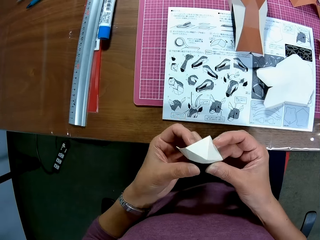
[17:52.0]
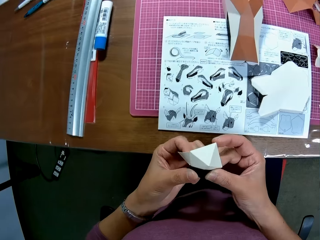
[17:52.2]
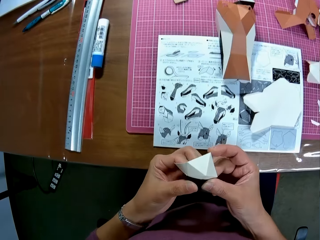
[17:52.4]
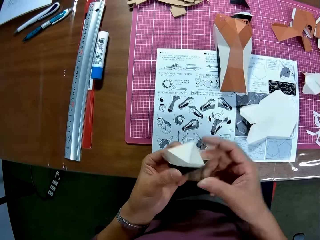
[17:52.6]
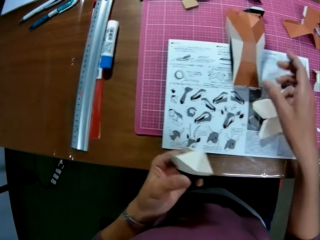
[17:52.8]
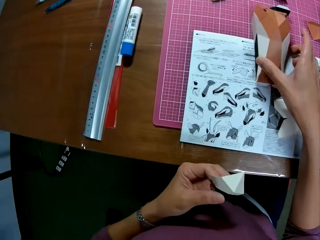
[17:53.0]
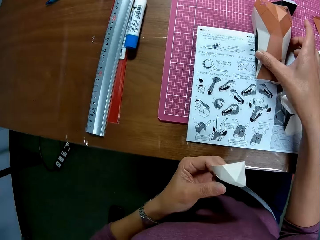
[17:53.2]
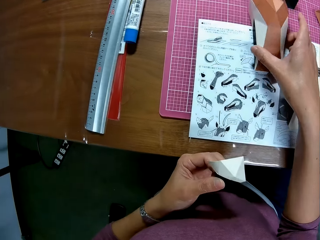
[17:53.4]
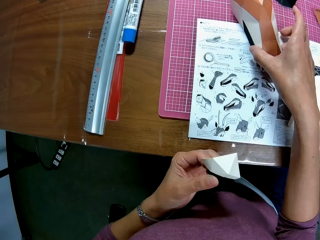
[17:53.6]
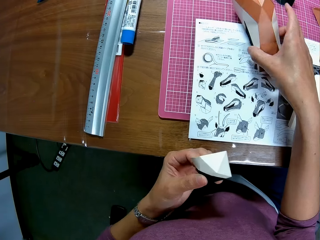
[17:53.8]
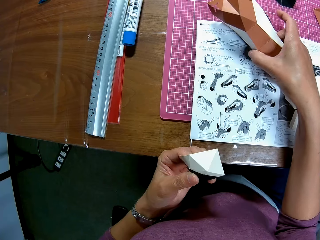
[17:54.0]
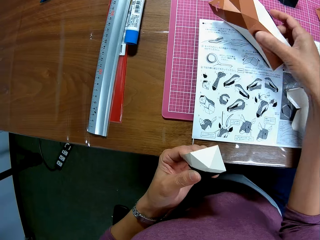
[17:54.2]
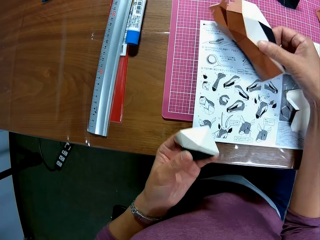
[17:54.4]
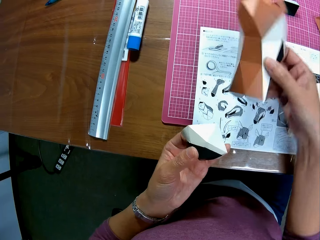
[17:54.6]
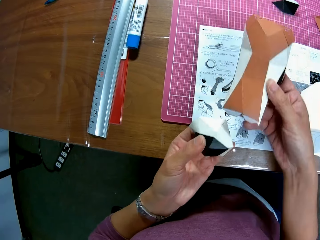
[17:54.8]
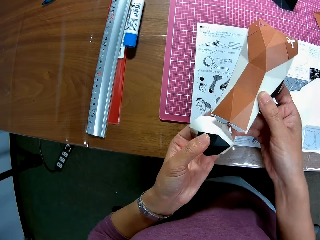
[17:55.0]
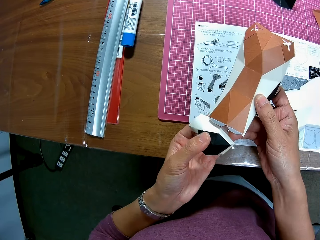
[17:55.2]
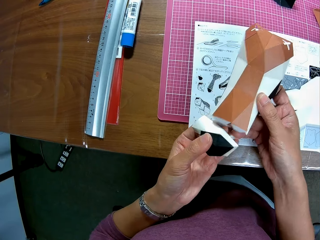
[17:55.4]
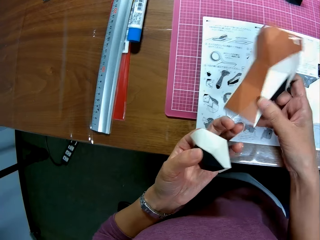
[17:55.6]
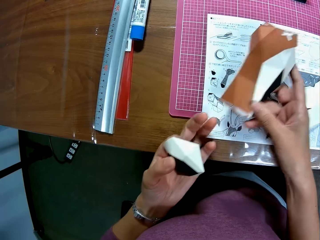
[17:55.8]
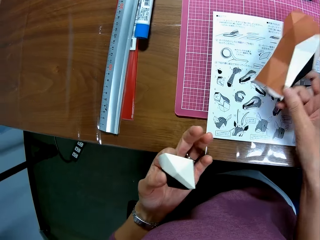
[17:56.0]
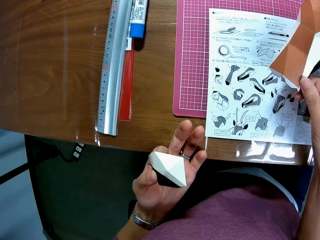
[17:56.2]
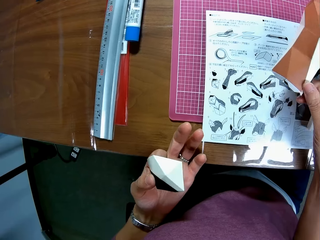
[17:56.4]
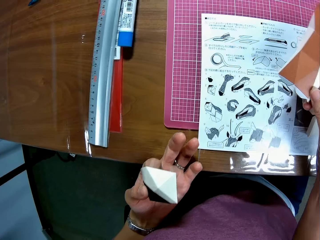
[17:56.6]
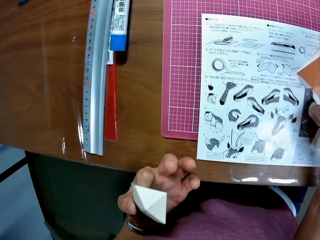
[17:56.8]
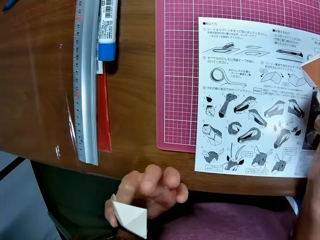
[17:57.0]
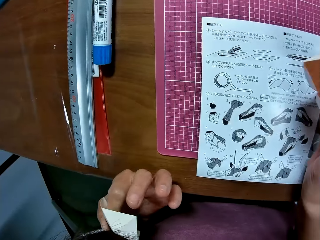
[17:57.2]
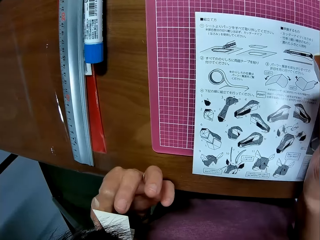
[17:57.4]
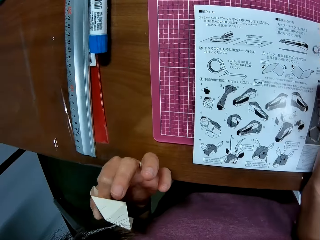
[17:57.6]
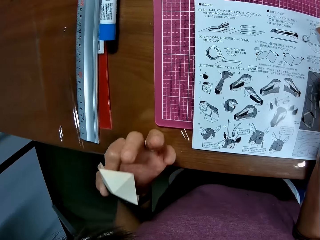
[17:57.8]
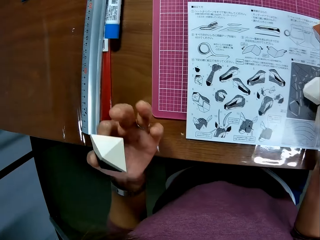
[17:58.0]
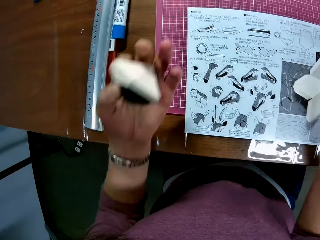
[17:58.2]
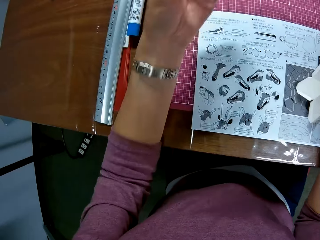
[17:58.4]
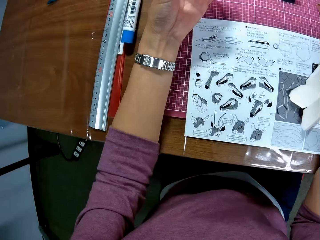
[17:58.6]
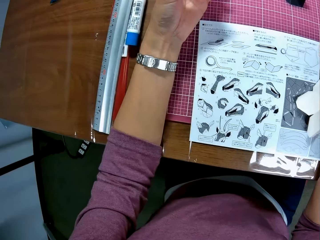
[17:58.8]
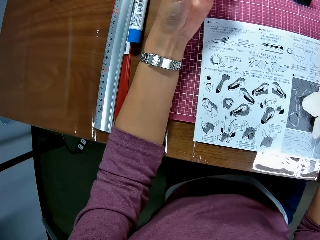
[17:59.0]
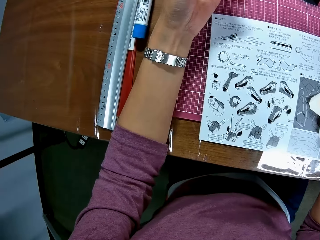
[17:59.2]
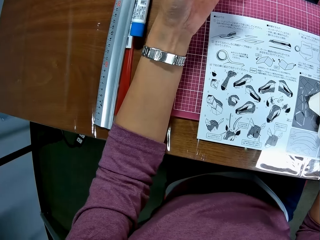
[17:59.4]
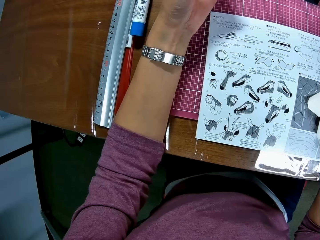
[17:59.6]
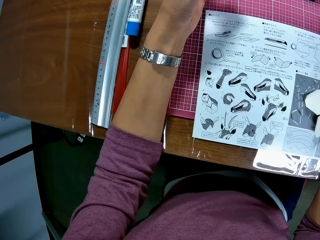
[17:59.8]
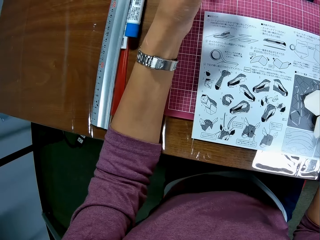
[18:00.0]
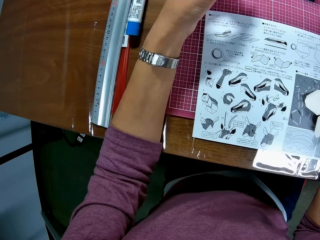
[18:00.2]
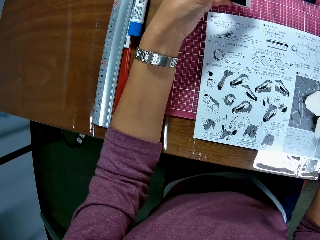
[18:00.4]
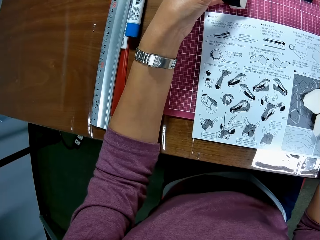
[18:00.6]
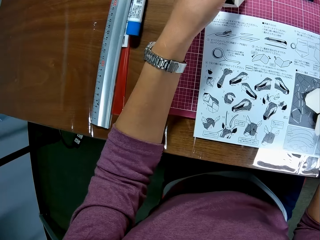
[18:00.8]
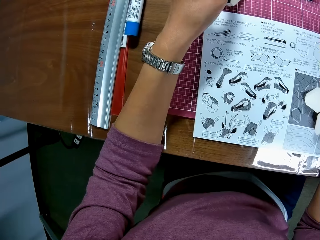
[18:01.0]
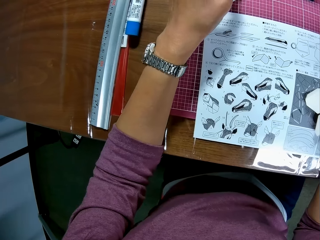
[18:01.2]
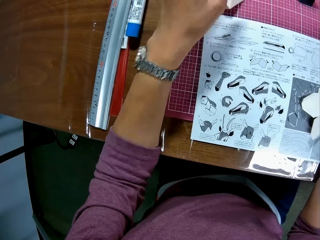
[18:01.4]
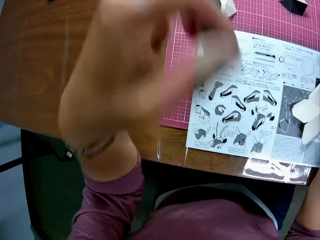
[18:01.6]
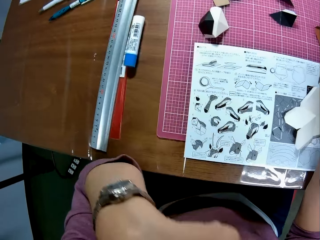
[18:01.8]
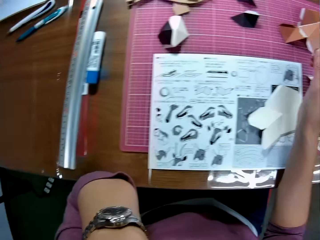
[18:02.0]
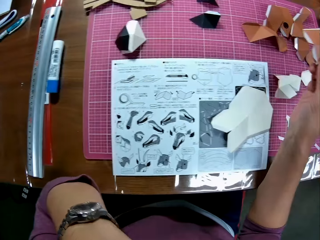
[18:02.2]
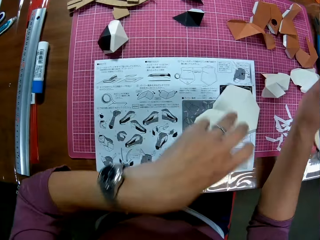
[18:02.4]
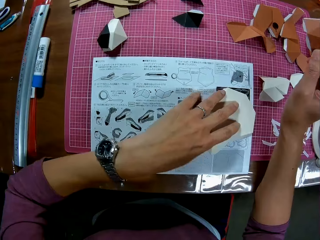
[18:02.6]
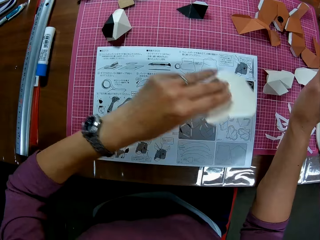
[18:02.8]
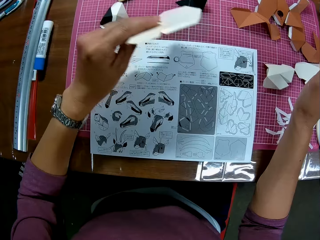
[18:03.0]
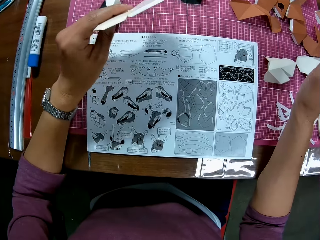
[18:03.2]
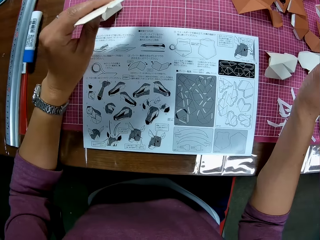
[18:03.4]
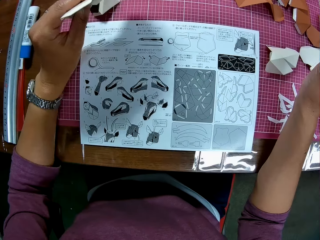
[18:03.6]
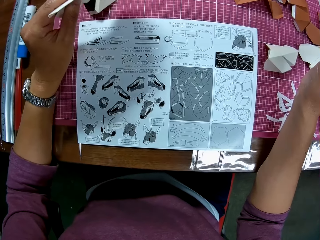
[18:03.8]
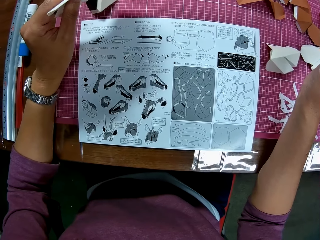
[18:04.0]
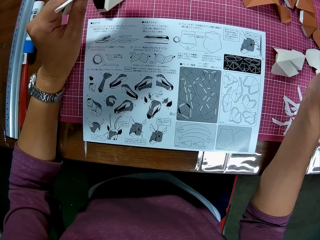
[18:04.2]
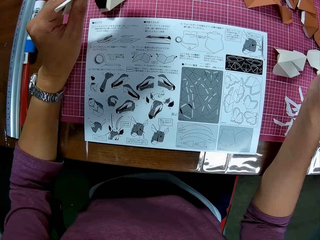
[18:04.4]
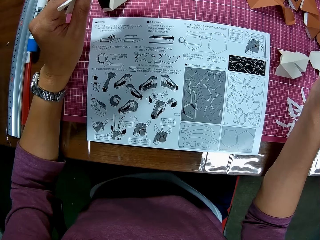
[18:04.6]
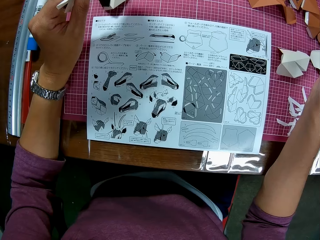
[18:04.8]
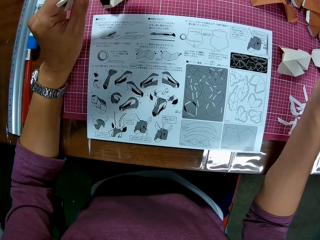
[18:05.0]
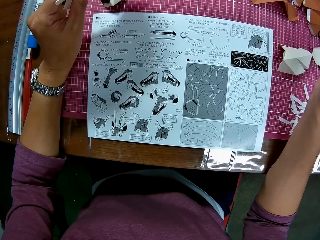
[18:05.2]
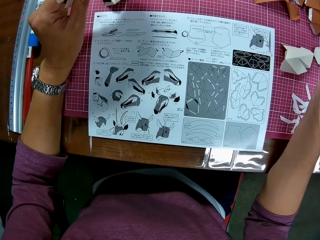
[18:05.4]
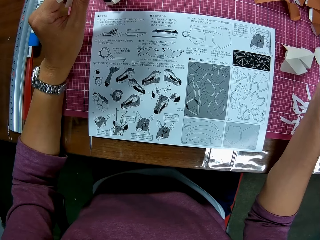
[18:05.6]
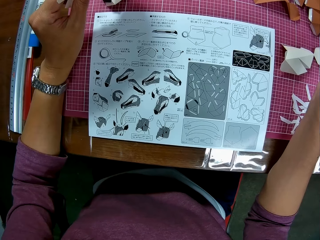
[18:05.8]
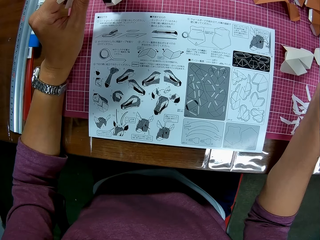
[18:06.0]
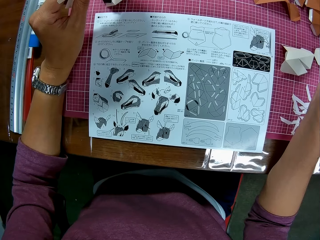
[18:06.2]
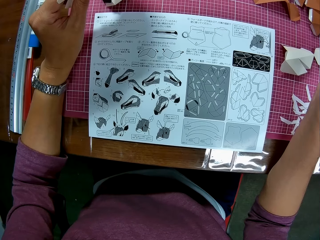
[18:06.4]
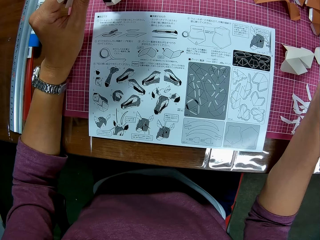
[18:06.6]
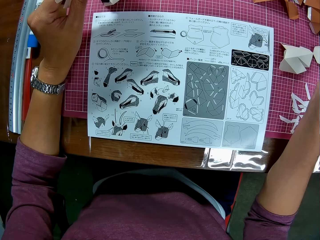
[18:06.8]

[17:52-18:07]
The camera wearer picks a piece of craft paper from the booklet. He looks at the craft paper. He looks at the instruction booklet. He puts his hand on the table. He looks at the instruction booklet. He puts a piece of craft paper on the cutting mat. He wipes his face with his hand. He picks a piece of craft paper from the booklet. He looks at the instruction booklet.

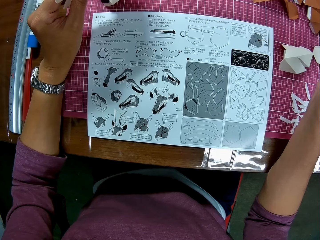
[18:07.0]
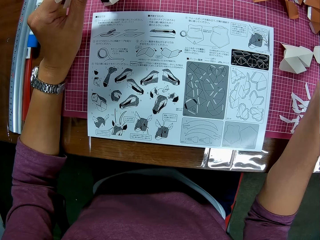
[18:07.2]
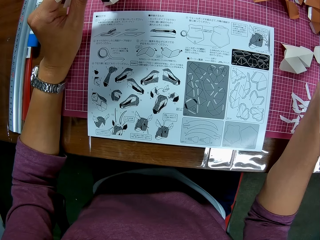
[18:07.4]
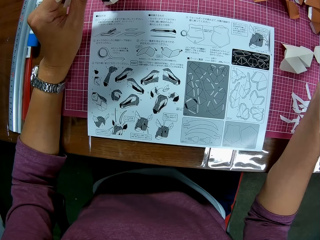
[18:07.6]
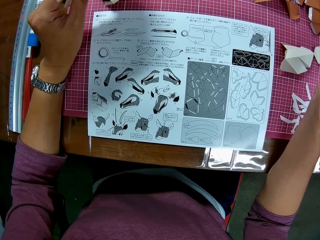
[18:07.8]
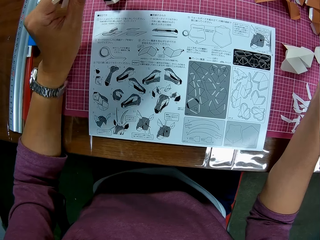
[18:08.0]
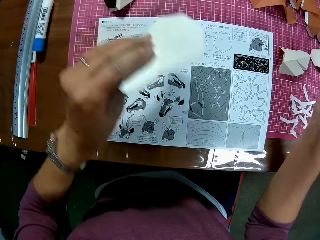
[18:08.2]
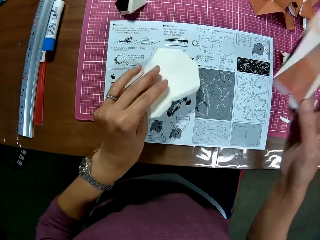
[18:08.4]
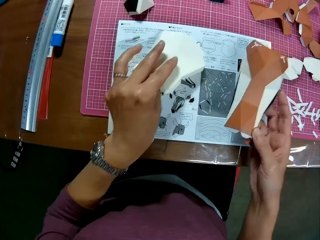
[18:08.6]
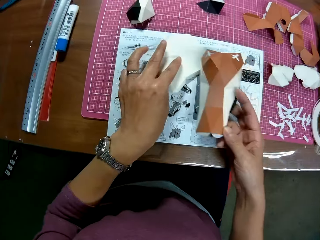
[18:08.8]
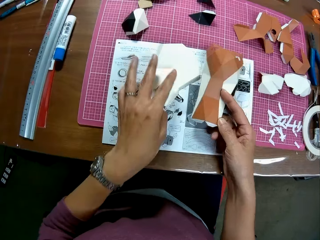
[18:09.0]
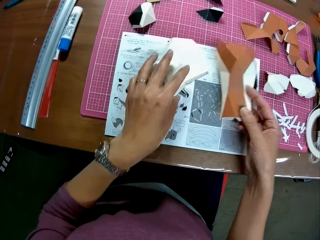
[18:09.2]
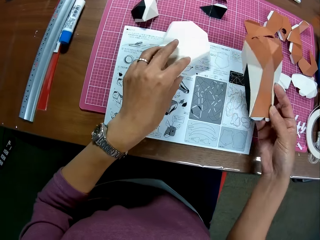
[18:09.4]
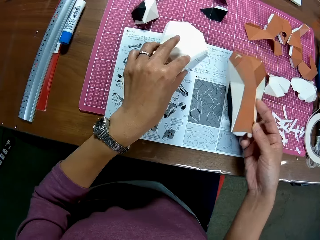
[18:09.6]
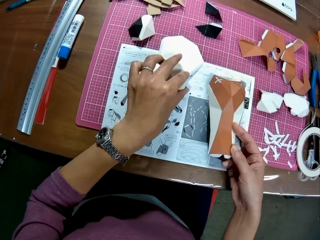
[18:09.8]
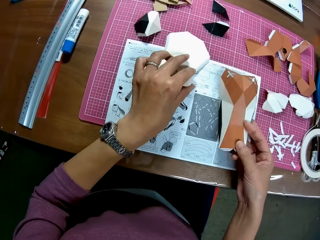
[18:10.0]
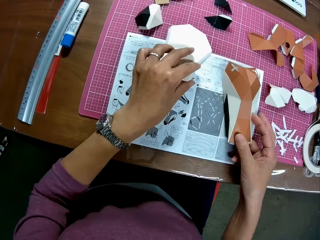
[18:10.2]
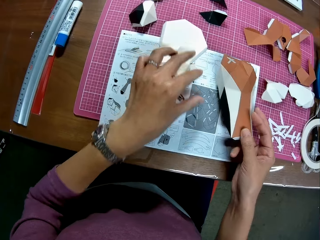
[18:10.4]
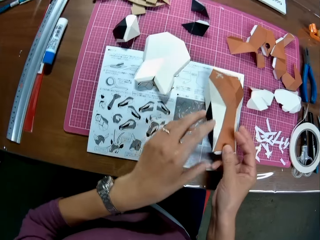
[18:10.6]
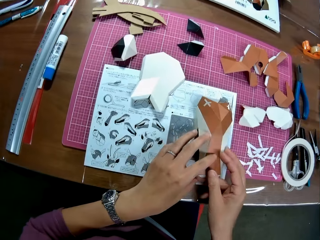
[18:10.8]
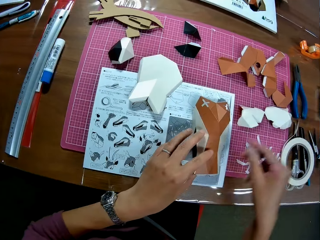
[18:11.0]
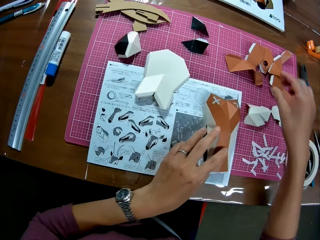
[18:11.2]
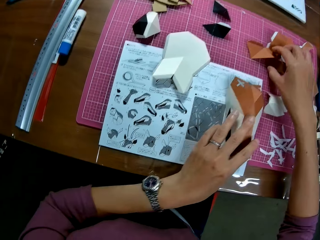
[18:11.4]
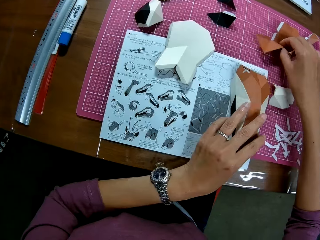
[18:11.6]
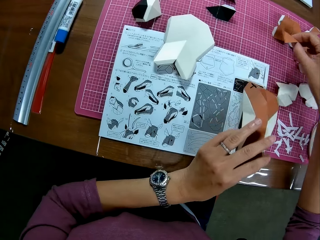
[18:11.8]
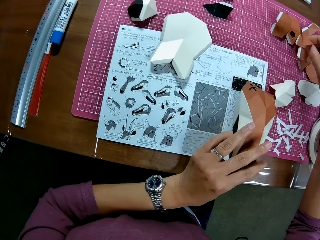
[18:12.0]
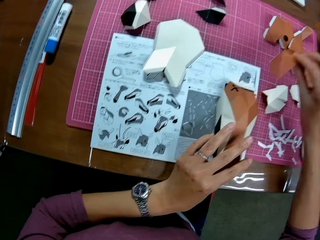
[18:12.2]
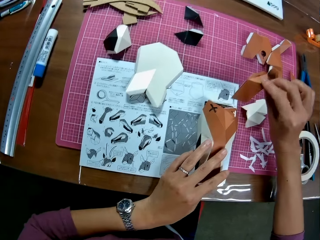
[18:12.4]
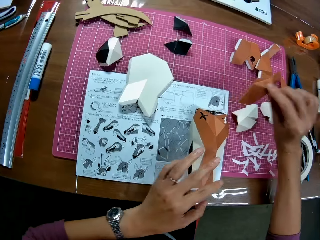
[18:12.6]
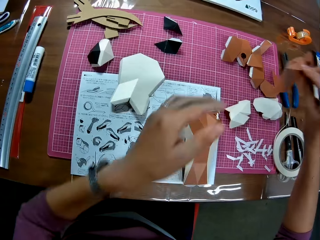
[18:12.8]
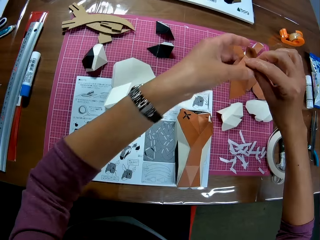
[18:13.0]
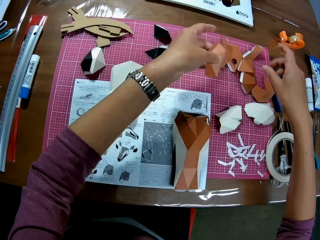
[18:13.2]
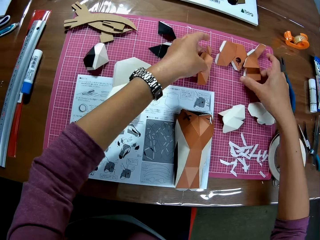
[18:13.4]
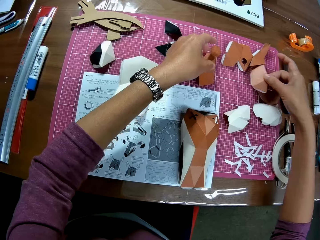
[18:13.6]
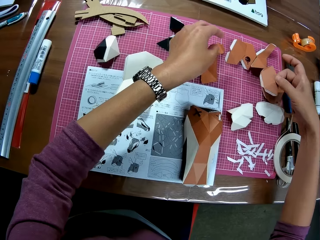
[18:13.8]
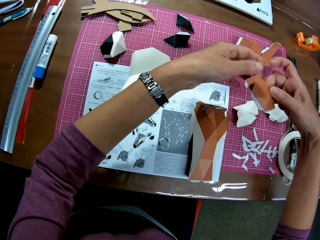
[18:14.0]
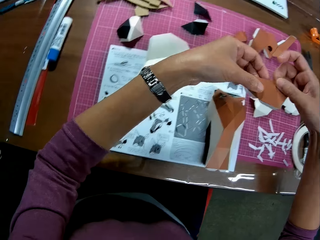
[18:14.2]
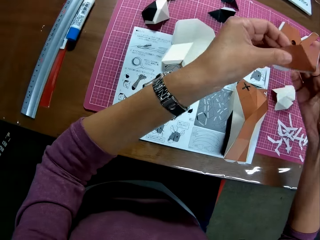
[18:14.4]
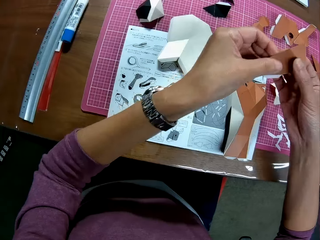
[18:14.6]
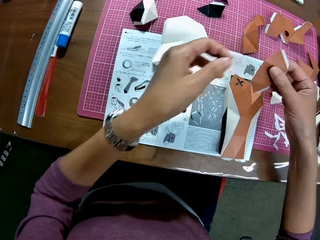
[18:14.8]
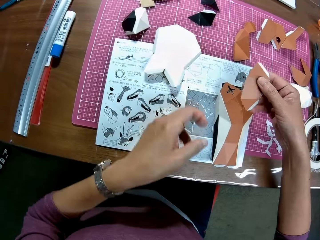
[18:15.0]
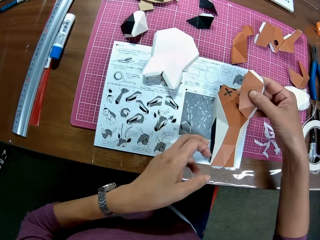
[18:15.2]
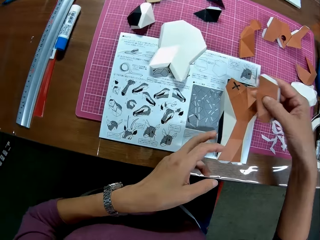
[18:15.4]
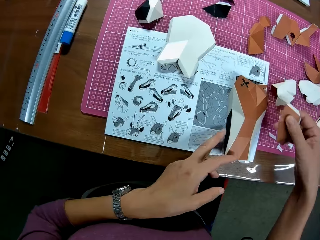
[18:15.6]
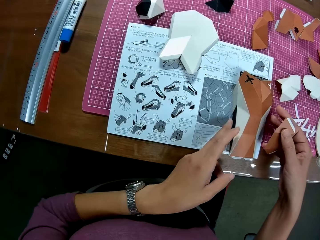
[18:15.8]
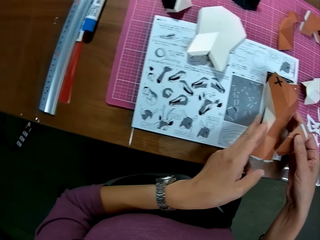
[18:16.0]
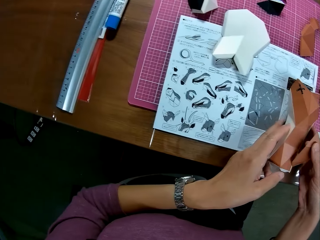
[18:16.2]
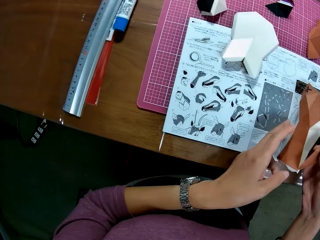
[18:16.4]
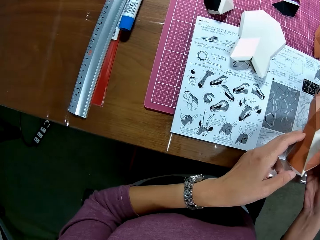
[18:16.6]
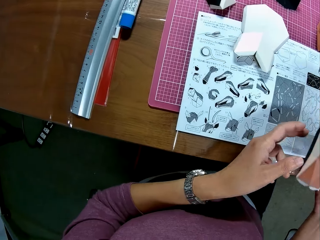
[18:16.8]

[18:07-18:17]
The camera wearer drags pieces of craft papers on the booklet. They put the paper craft in their right hand on the table, and put the paper craft in their left hand on the table. They pick a craft paper from the cutting mat. They drag pieces of craft papers on the booklet. They put the craft paper on the cutting mat. They pick the craft paper from the cutting mat. They turn the craft paper. They pick a craft paper from the instruction booklet. They hold the other paper craft with their hands.
